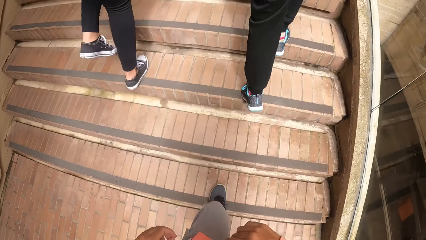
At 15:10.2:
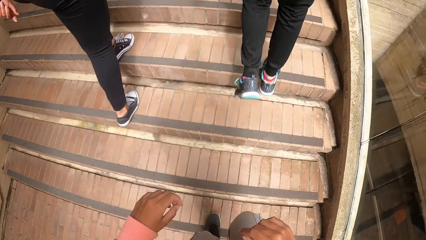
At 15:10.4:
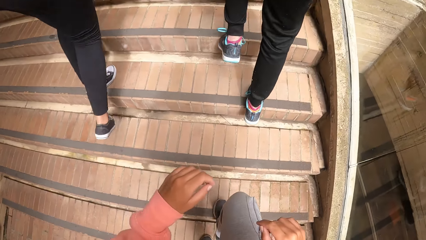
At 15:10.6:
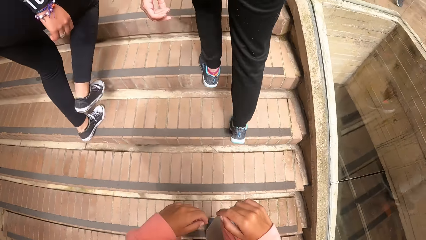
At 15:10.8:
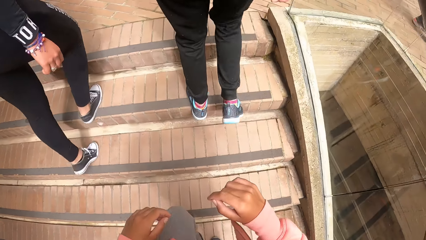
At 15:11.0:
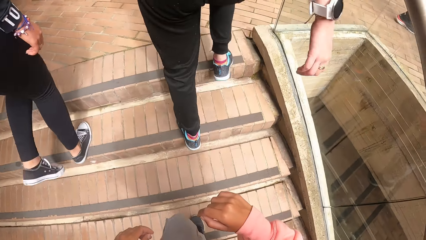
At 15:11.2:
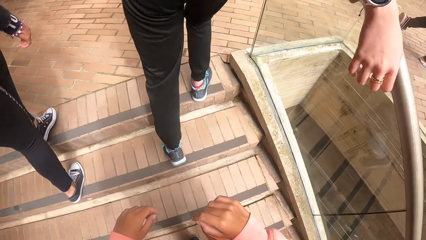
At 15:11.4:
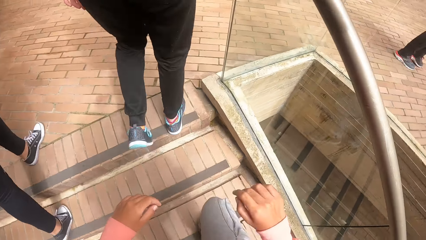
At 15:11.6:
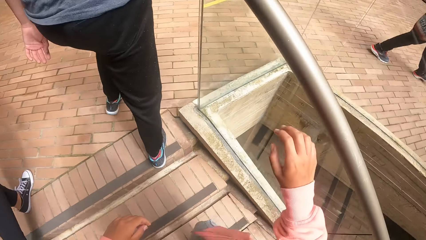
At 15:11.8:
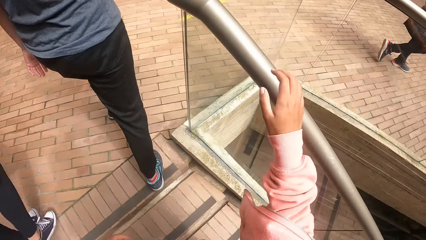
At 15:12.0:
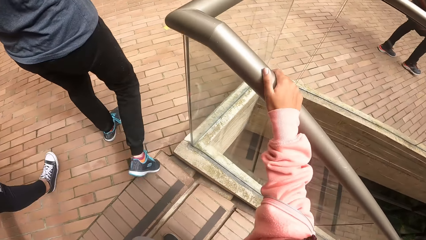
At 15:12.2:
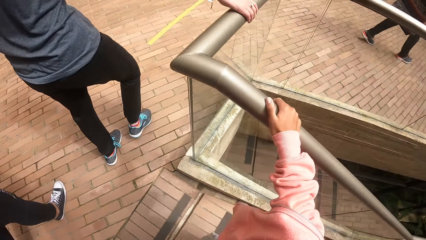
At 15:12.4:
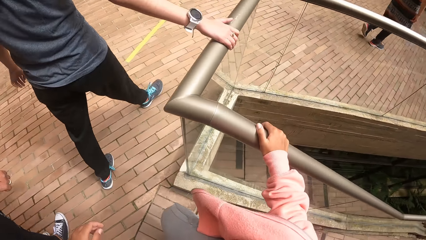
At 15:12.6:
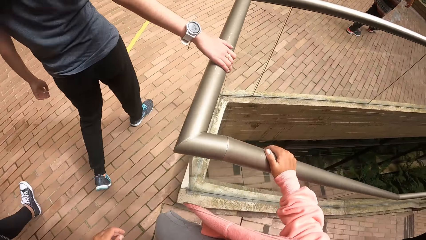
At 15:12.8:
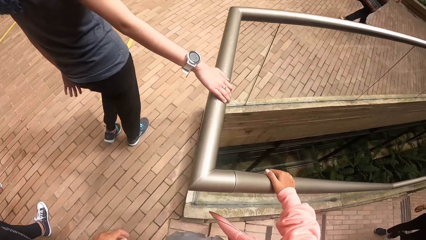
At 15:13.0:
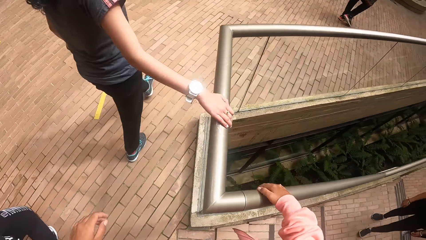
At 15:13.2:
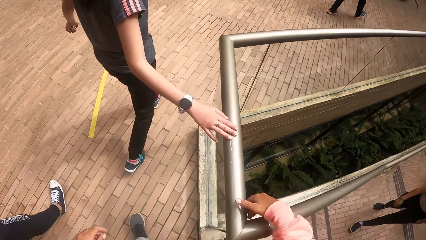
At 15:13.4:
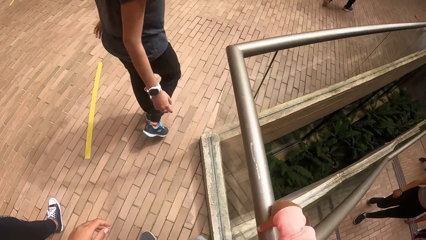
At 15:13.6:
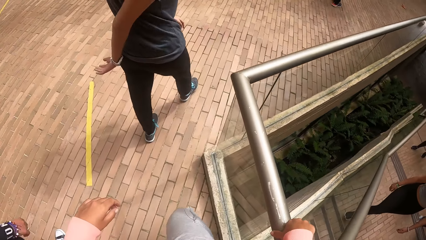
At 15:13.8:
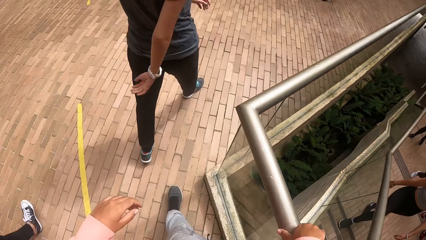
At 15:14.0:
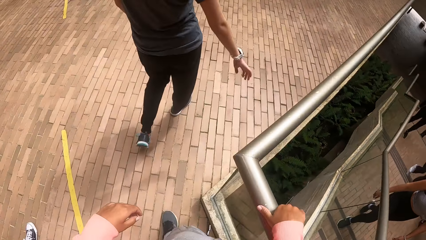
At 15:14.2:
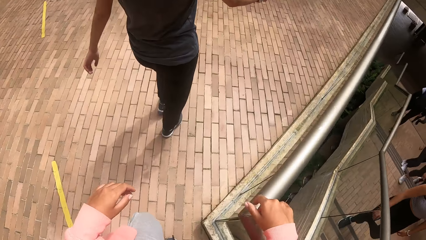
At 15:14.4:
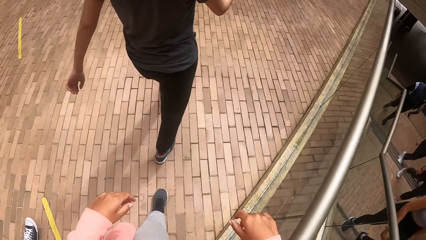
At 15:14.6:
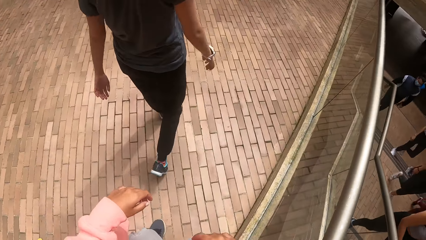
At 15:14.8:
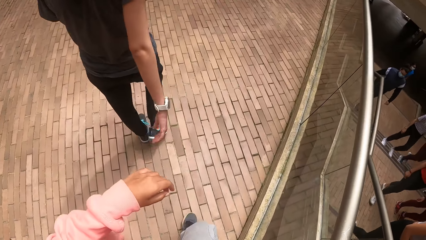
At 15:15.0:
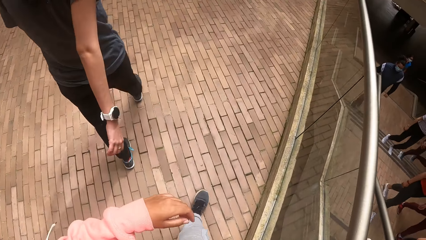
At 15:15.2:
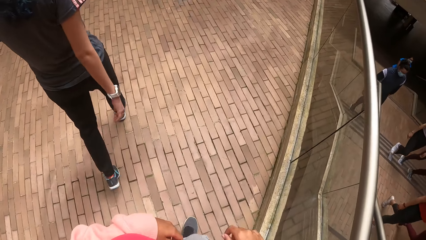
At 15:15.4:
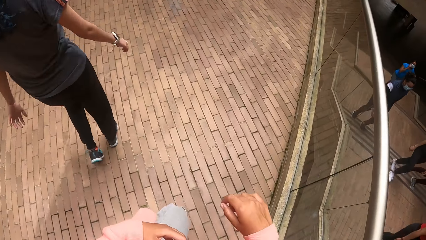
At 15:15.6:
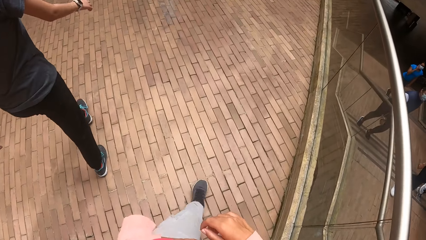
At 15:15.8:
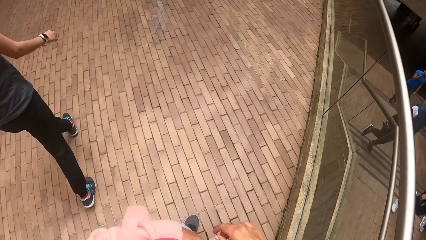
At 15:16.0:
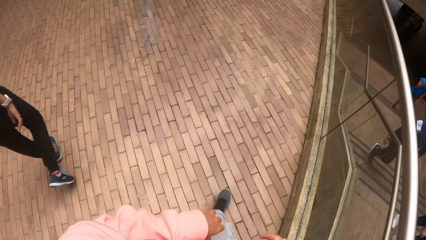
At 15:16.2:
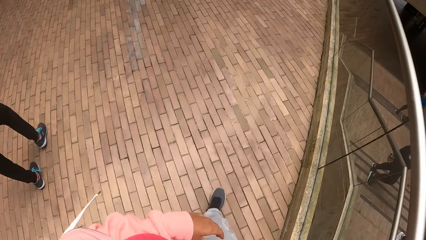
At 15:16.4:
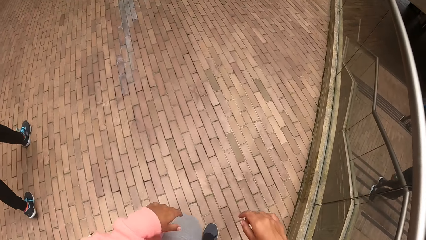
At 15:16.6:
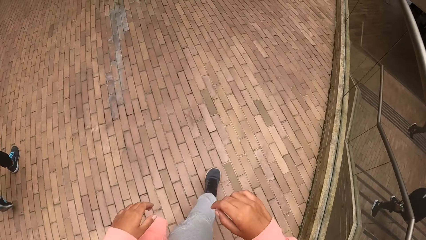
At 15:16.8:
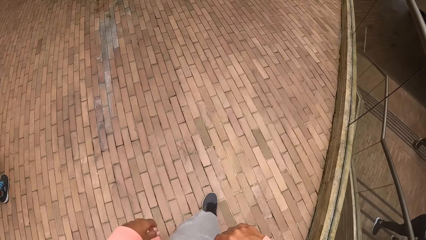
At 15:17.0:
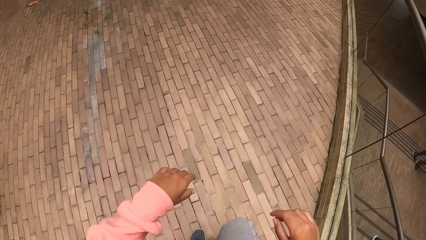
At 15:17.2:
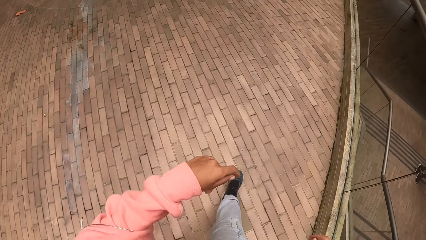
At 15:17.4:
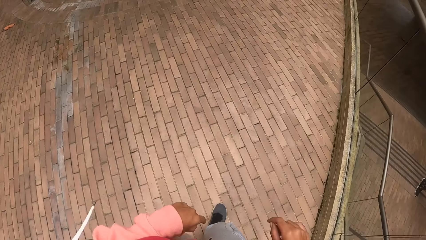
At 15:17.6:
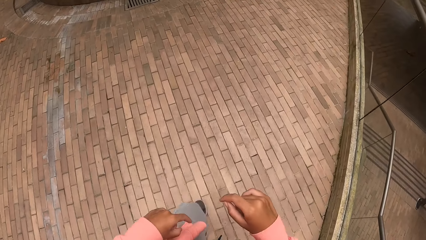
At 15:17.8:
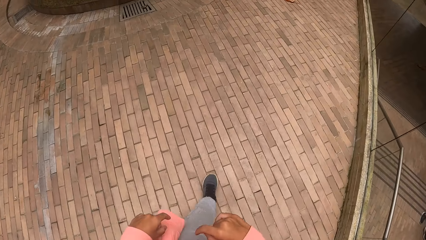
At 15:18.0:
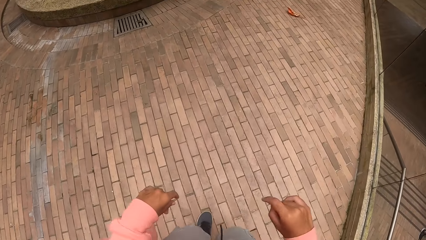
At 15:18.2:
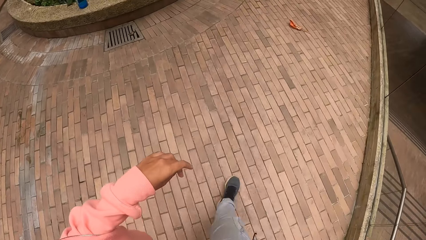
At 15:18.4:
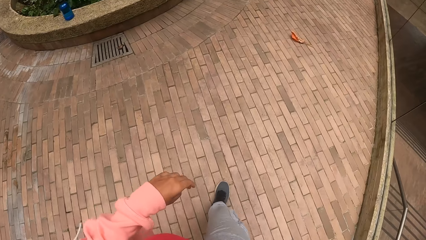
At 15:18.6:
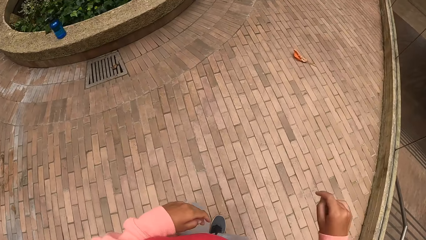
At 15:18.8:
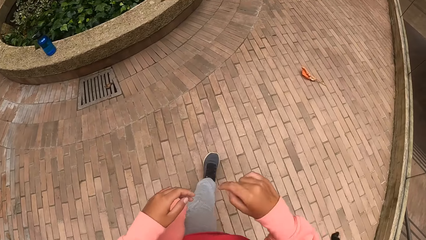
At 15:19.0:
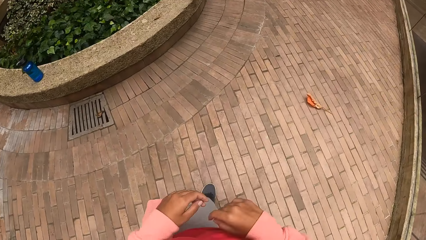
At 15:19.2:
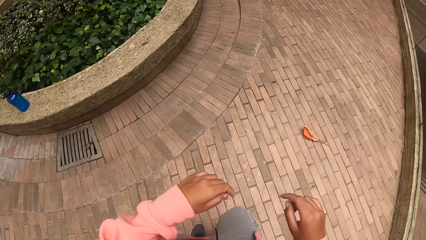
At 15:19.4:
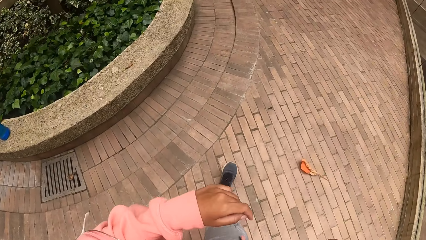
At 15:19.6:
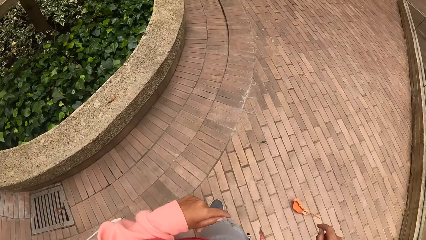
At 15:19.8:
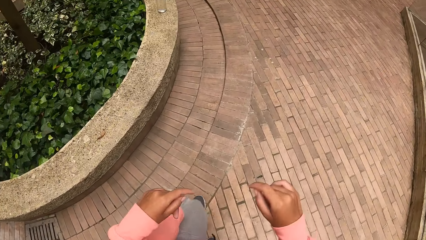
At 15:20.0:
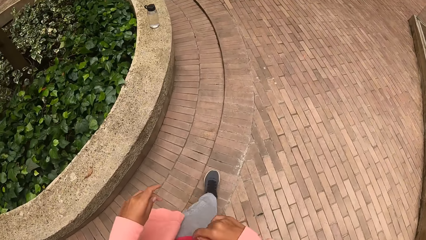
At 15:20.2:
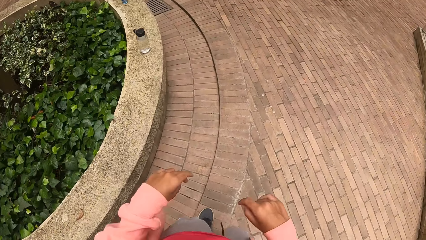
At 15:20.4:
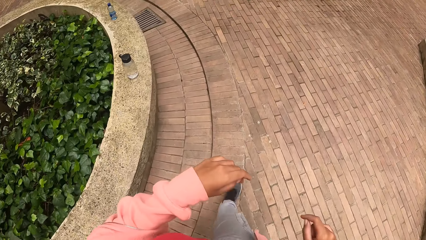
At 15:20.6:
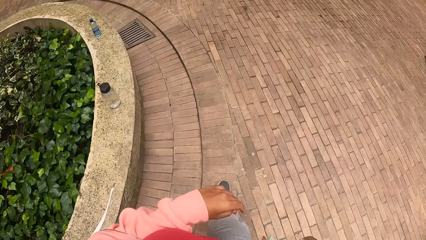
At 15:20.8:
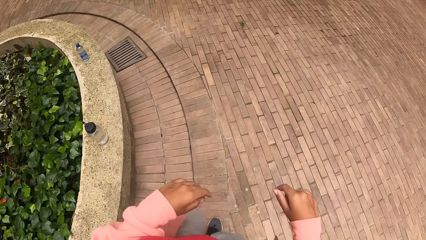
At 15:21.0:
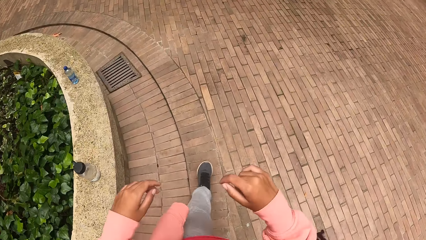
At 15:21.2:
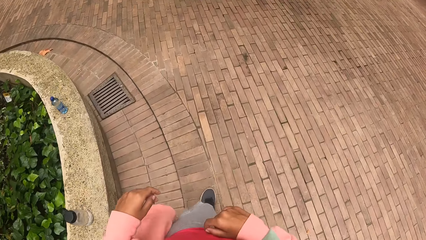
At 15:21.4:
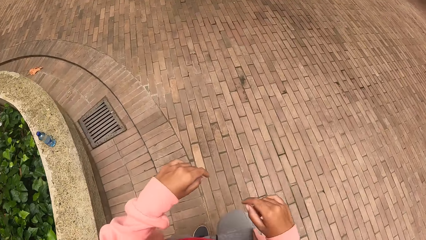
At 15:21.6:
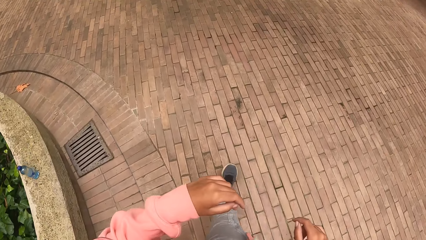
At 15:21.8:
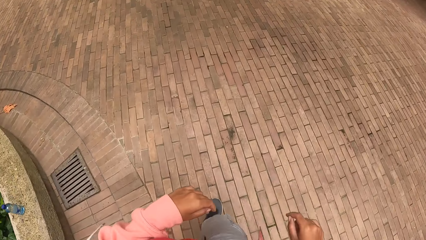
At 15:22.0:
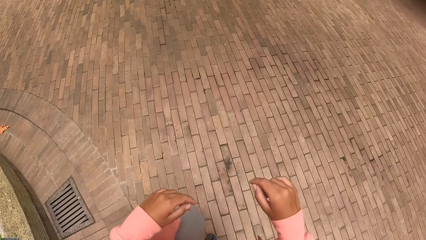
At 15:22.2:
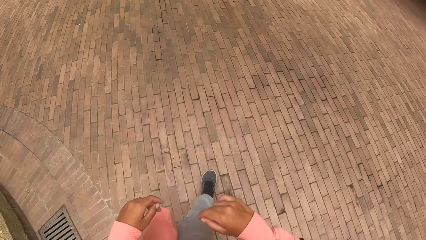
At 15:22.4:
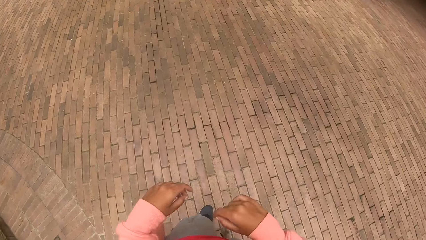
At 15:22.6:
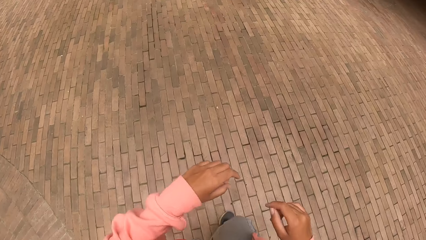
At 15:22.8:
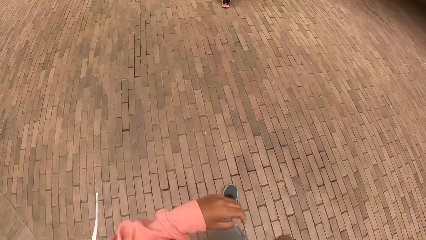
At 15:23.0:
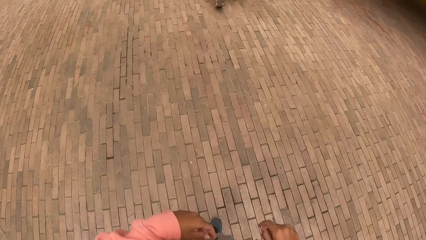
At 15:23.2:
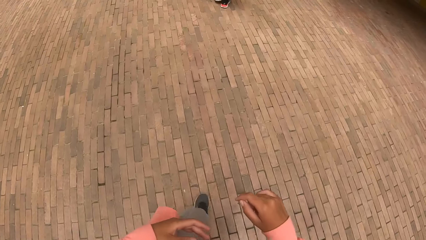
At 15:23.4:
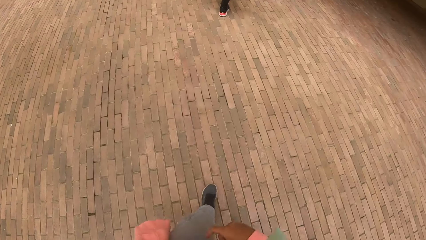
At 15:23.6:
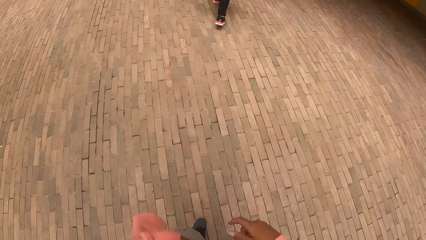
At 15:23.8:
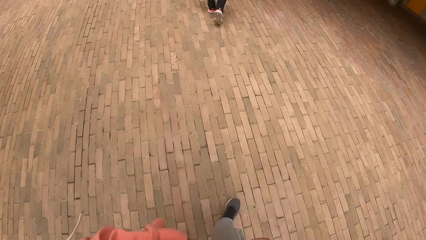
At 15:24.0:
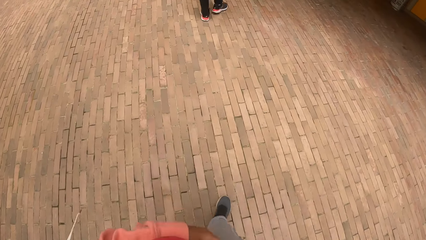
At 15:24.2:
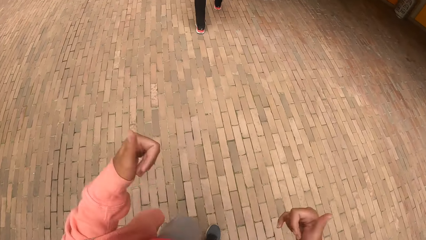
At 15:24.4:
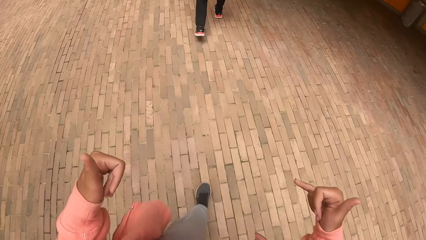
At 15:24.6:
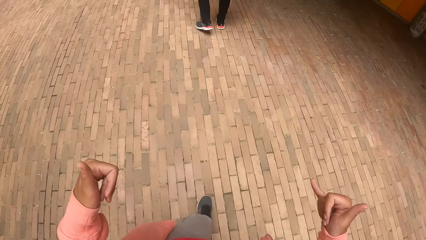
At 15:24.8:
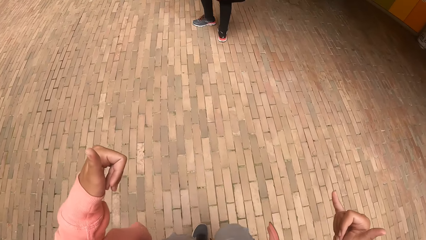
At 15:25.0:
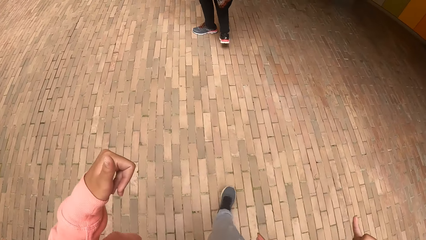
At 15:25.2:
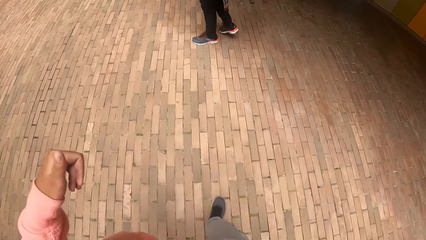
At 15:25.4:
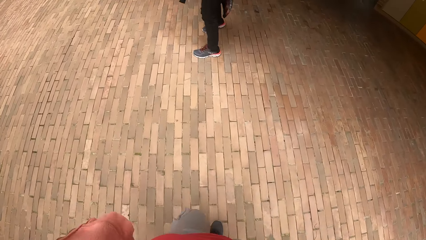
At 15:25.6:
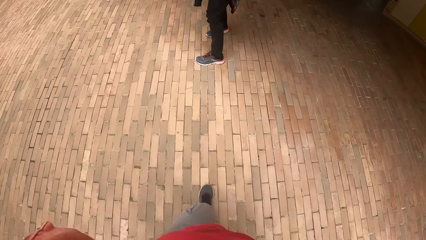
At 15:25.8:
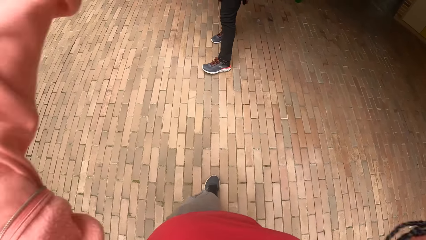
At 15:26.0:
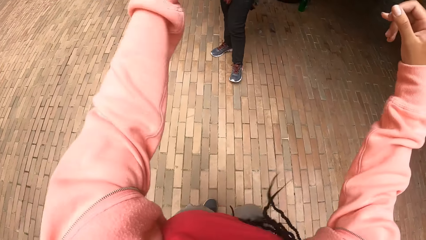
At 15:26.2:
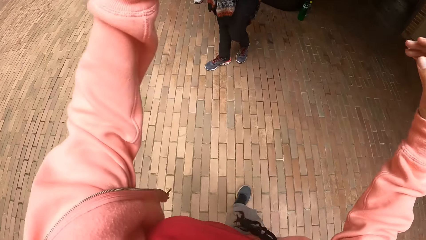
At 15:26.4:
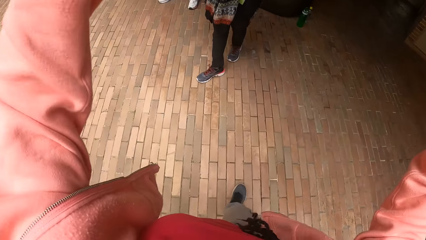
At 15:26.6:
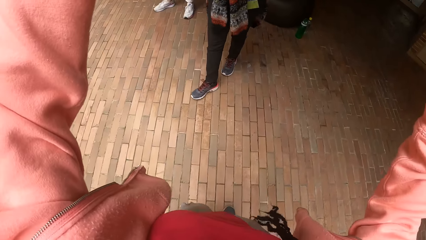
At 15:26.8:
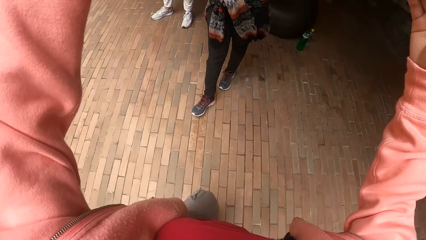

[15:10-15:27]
The camera wearer walks around.
